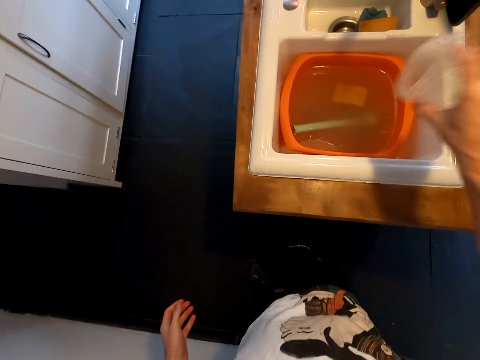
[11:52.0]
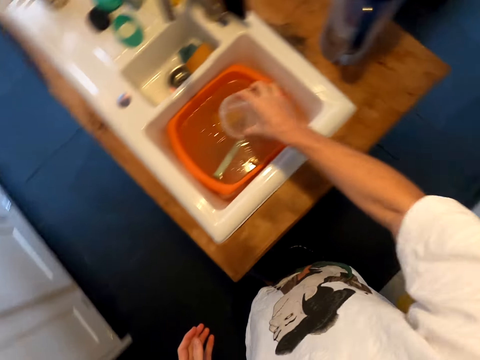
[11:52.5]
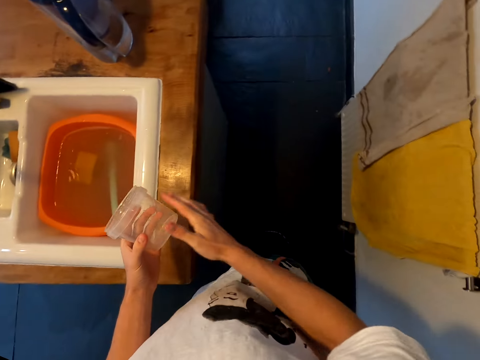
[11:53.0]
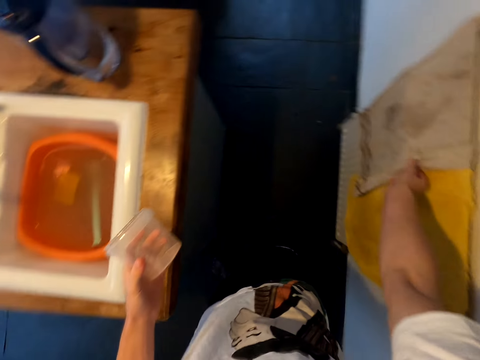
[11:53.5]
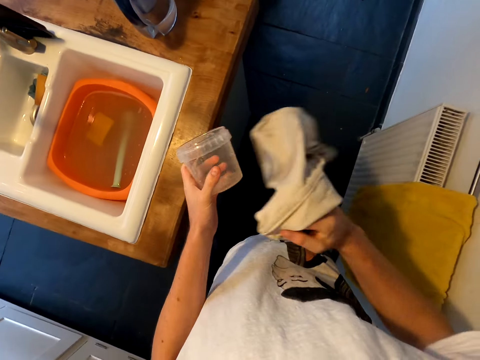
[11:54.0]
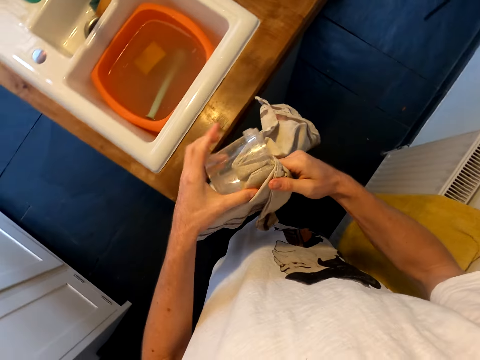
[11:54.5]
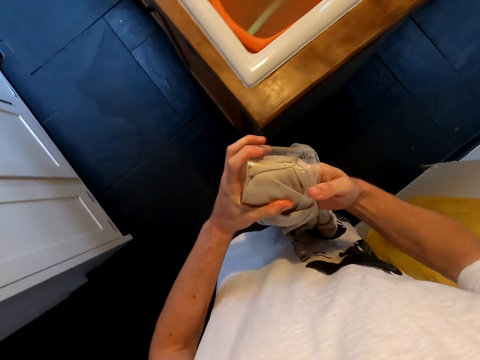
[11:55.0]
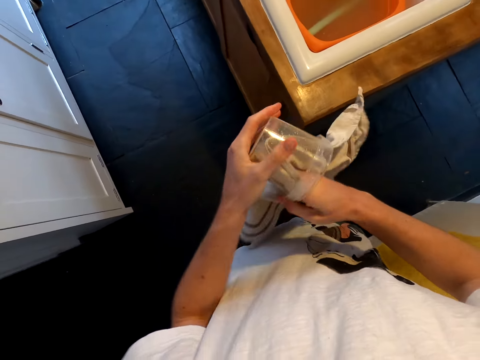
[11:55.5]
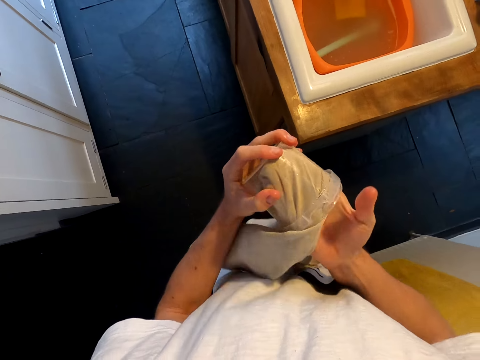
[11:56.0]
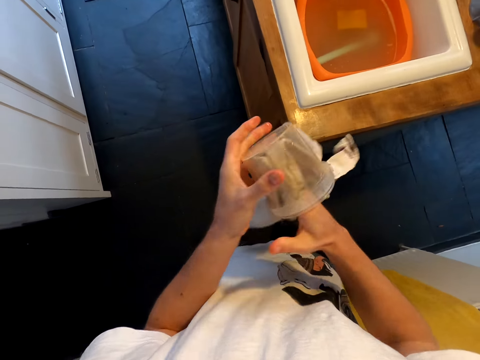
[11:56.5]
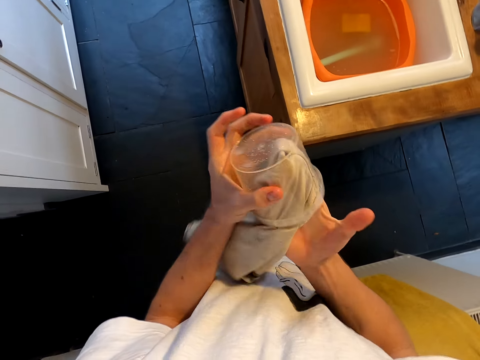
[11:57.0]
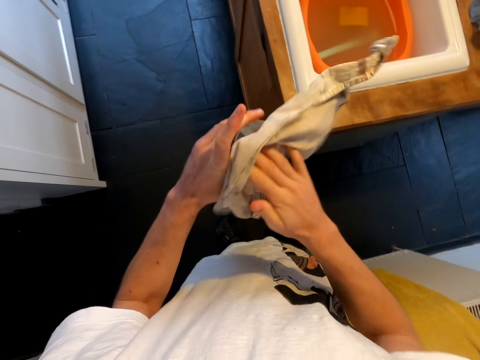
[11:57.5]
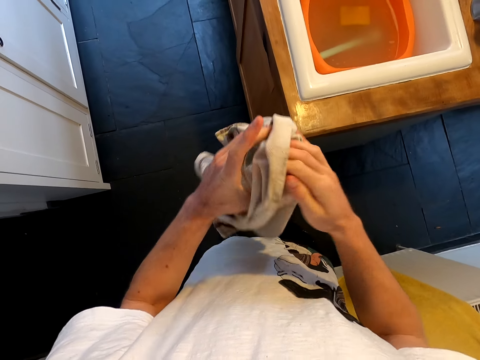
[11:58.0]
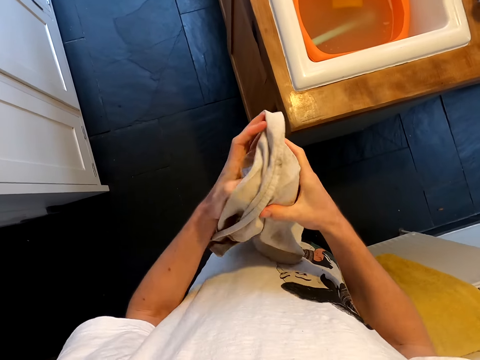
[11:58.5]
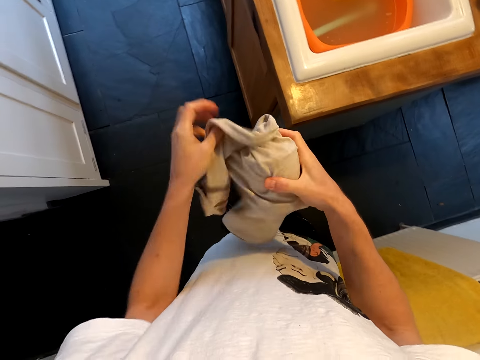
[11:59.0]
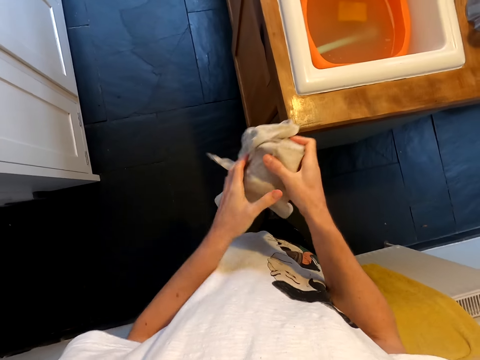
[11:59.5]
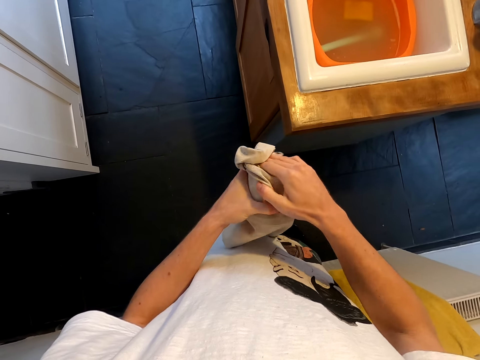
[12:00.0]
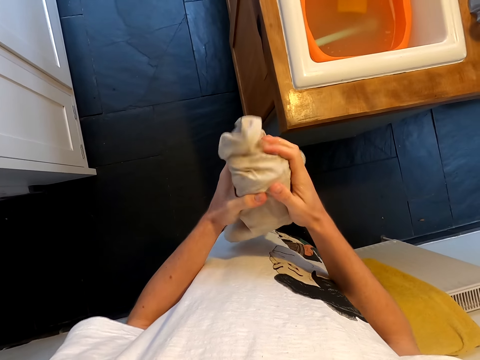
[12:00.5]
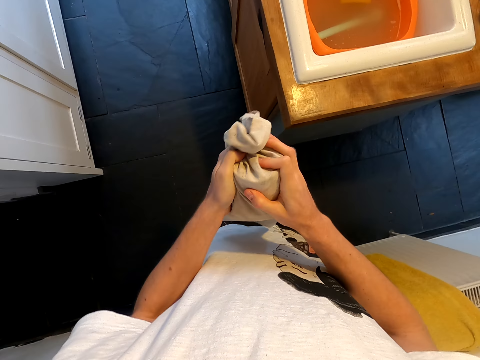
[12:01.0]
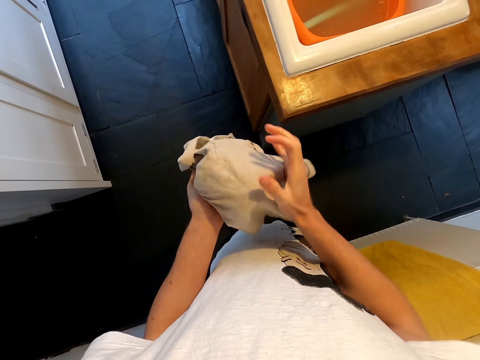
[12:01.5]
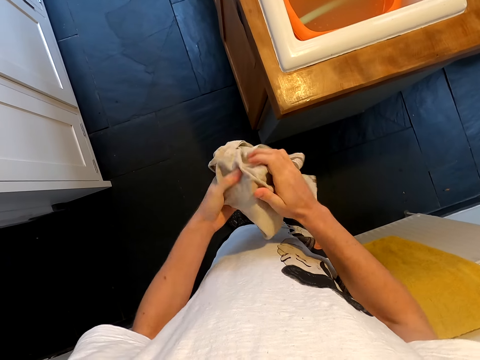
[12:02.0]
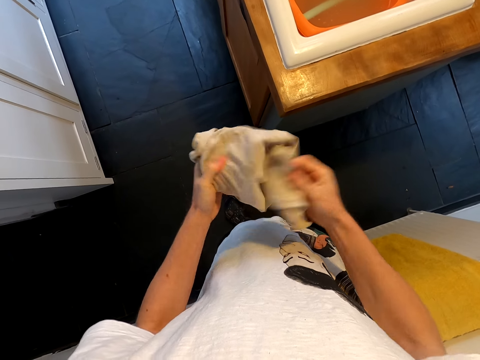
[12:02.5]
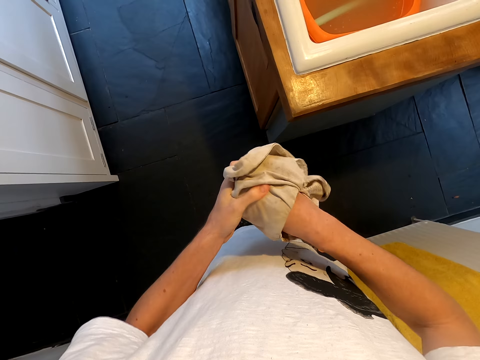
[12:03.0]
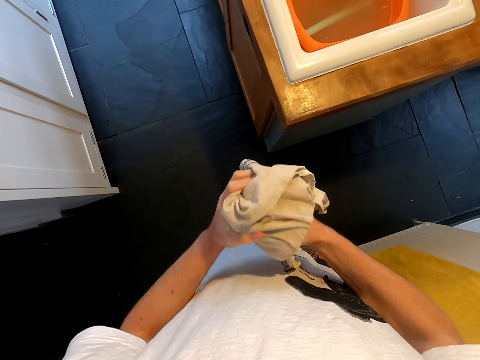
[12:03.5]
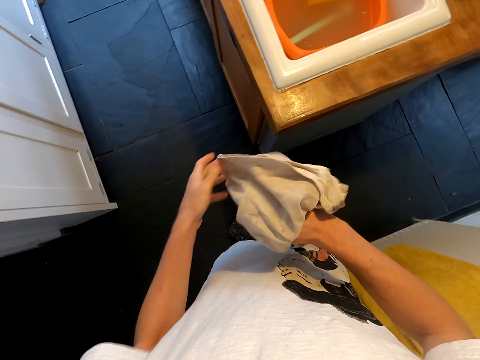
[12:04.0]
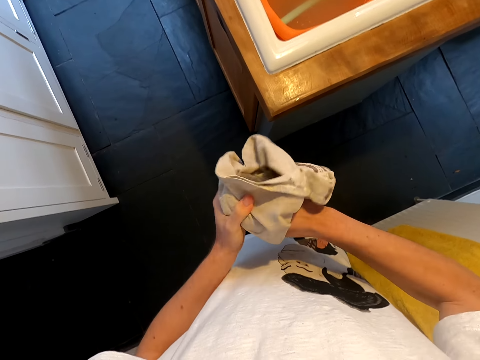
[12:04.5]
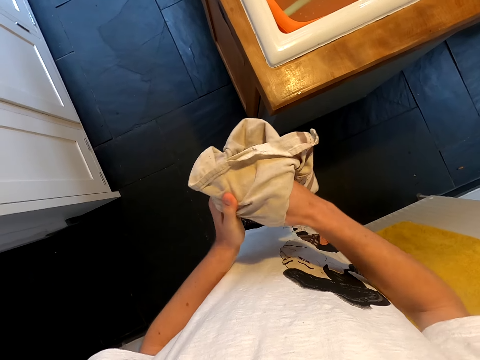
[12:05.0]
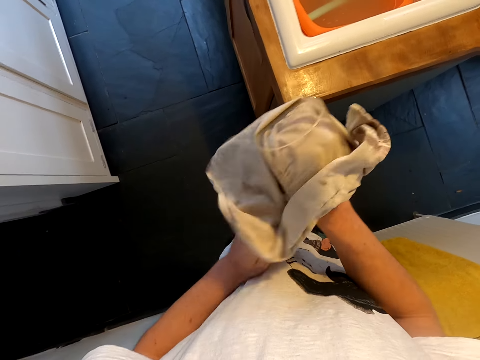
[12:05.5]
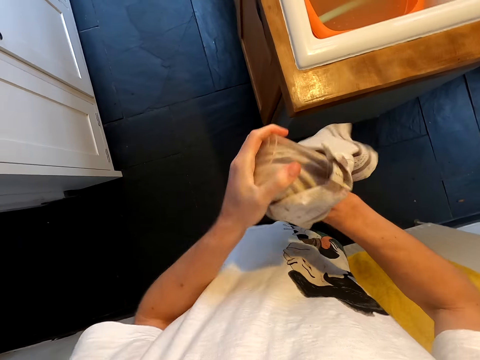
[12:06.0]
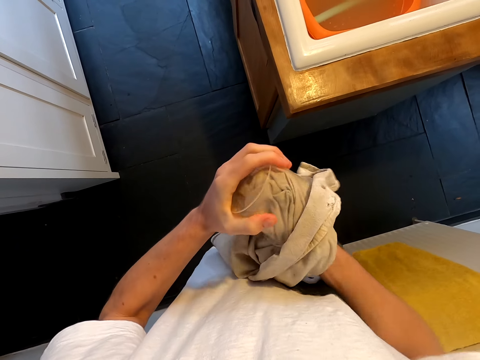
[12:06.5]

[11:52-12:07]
The camera wearer drains water from the tin. They hold the tin with the left hand. They take the kitchen towel. They dry the tin with the towel.

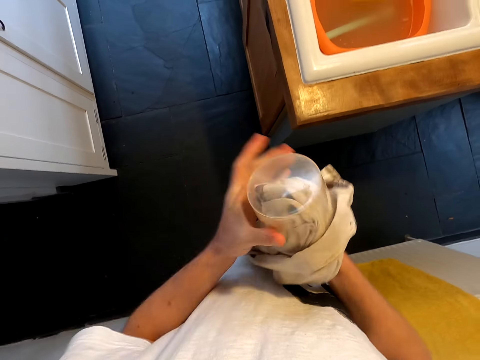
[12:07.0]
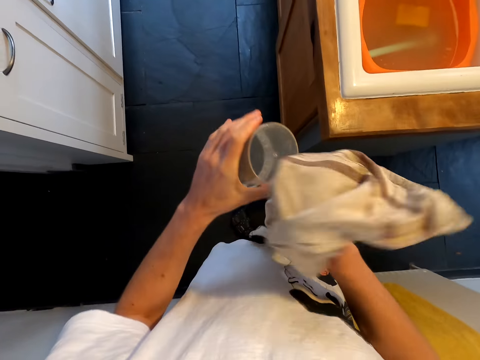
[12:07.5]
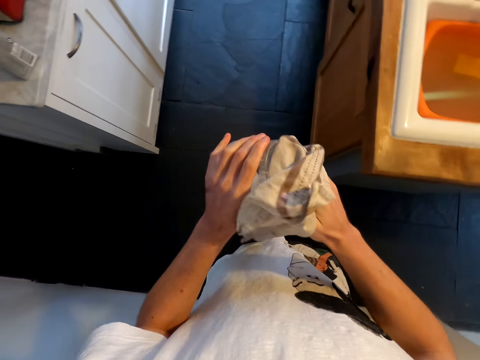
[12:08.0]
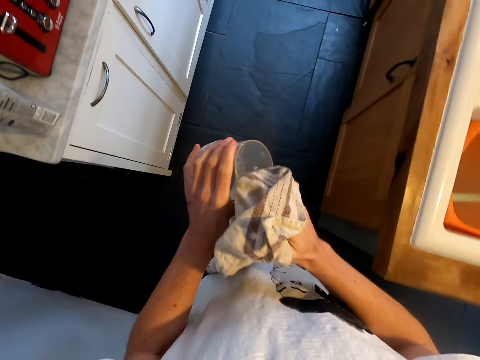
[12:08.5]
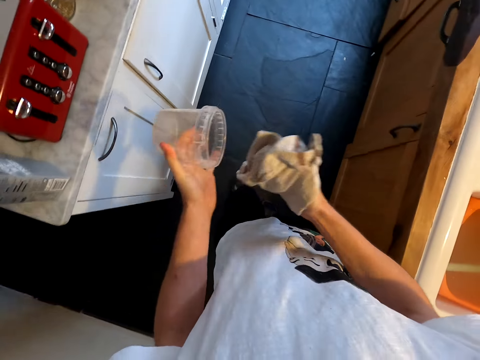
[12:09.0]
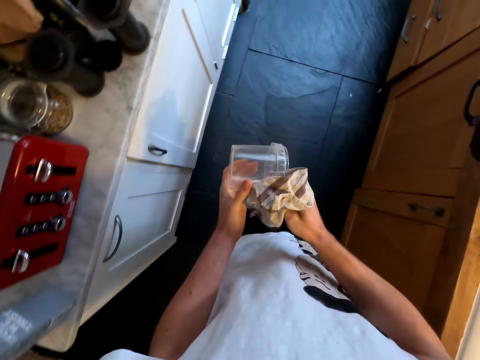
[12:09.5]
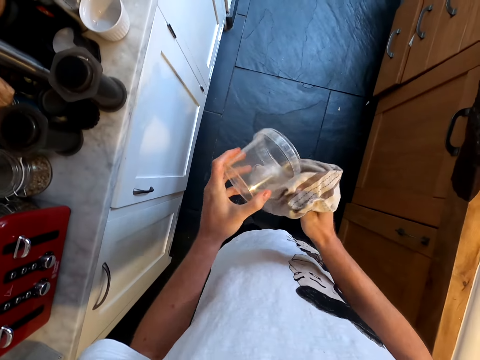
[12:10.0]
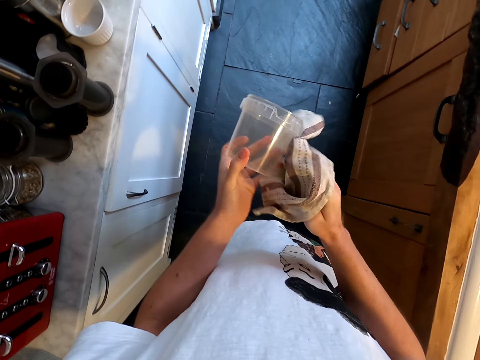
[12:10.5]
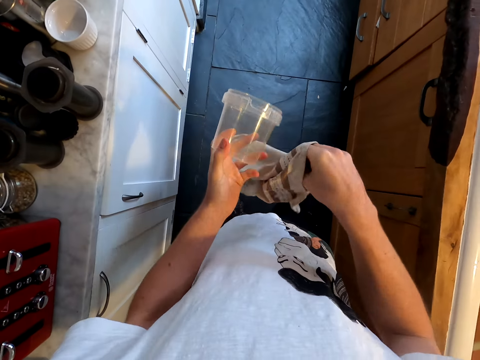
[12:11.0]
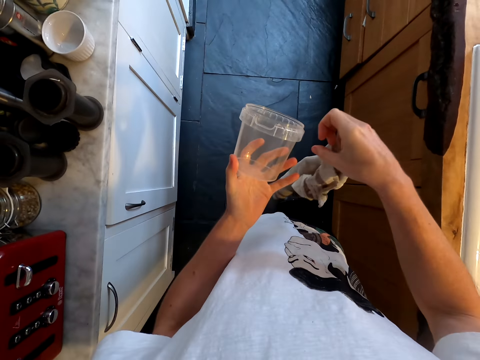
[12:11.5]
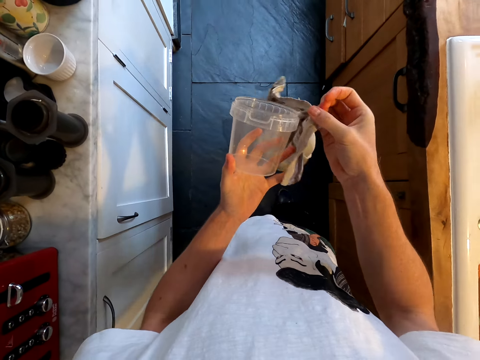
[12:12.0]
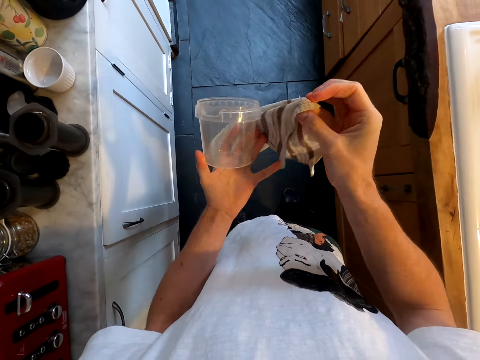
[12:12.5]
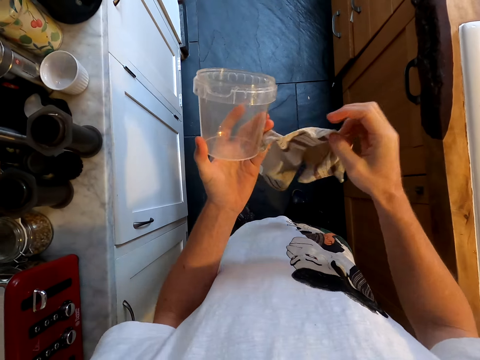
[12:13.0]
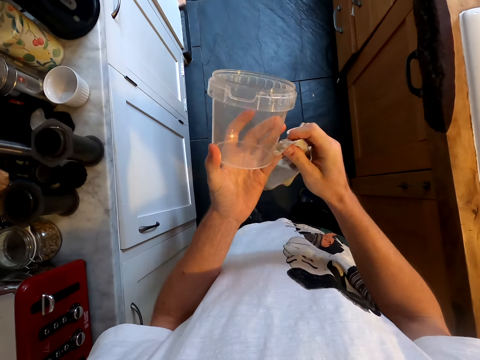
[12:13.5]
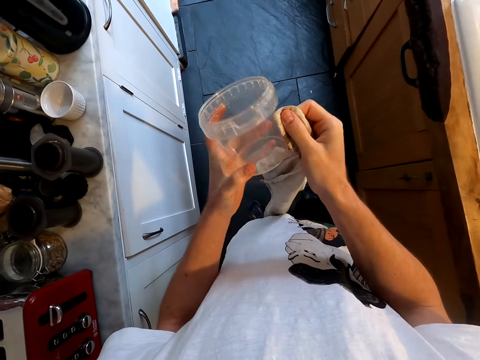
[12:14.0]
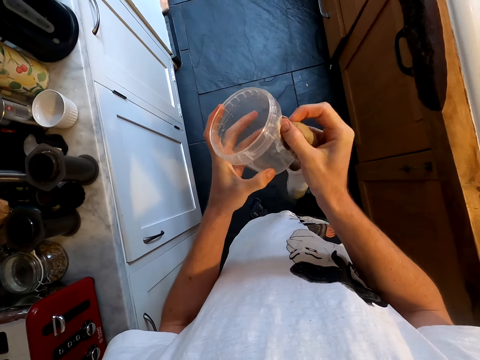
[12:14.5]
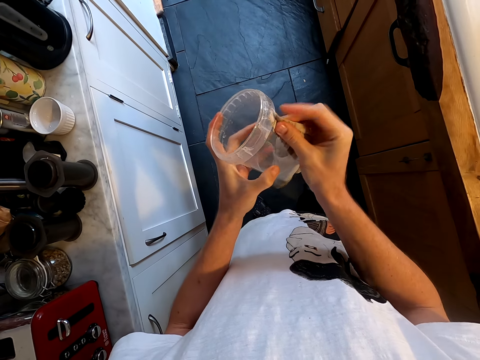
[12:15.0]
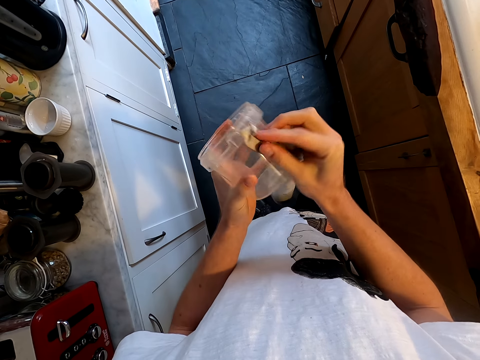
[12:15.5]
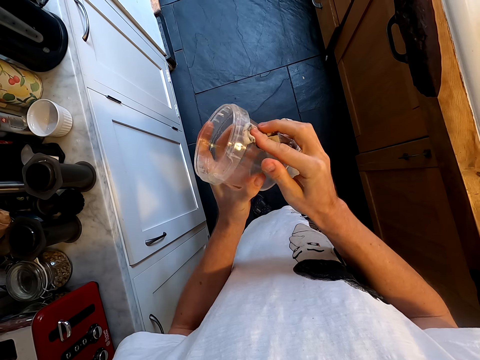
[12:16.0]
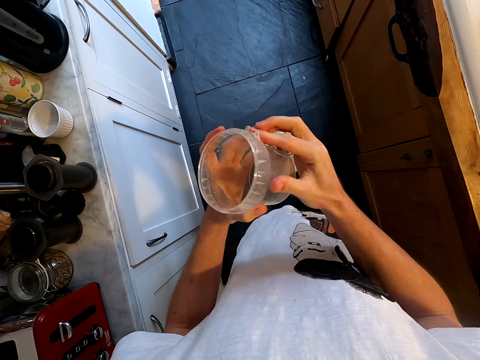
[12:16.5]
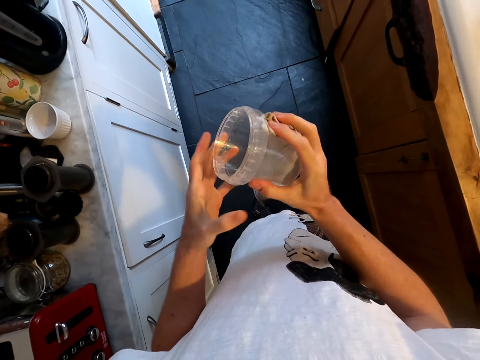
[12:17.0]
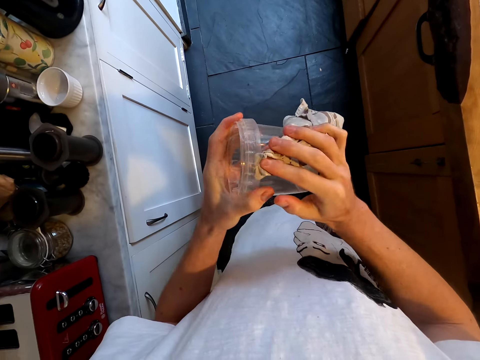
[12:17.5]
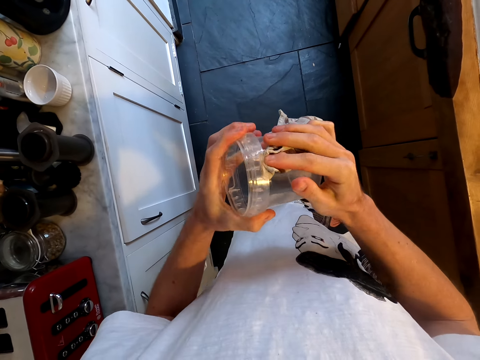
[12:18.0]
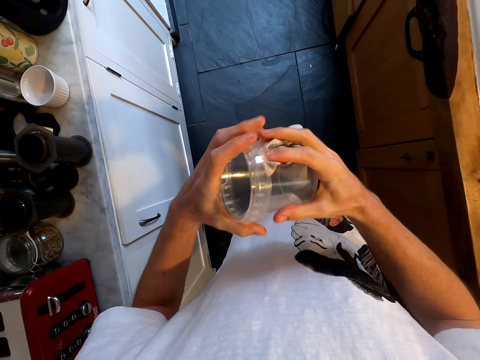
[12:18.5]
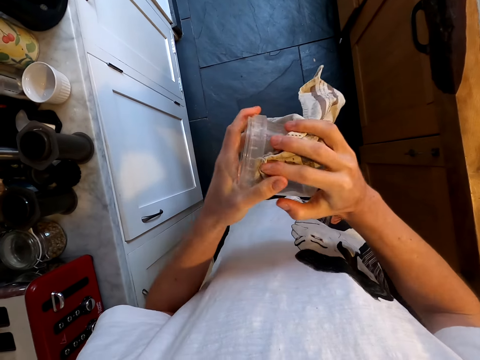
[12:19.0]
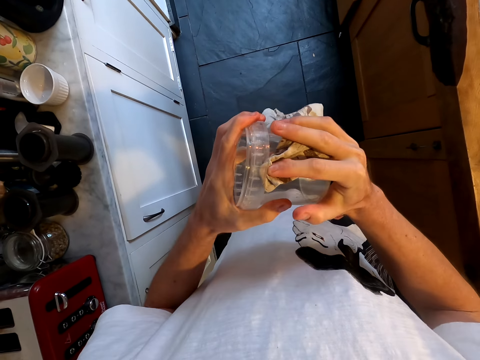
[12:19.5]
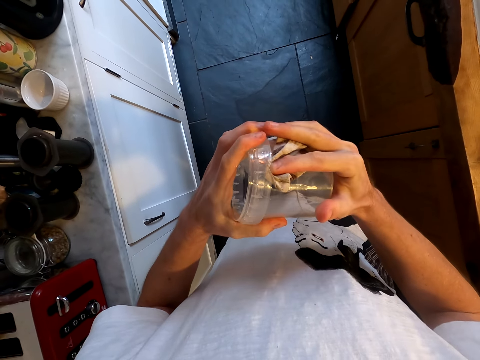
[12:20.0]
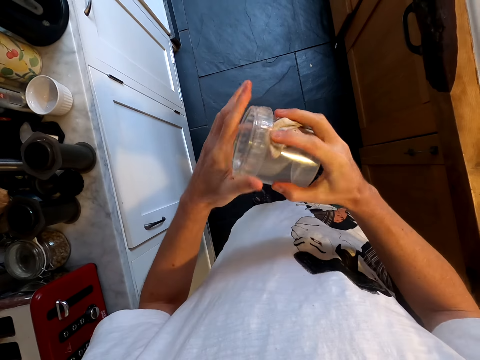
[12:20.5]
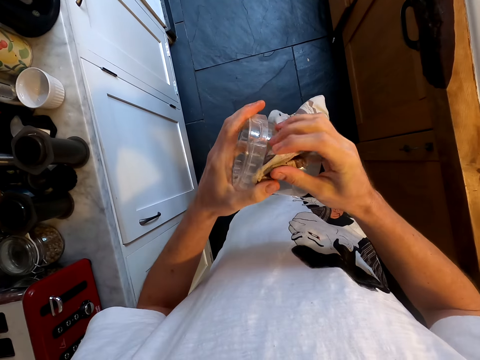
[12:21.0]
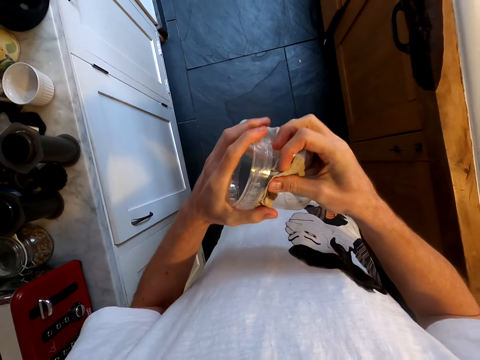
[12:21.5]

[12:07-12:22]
The camera wearer walks around. They wipe the tin. They stretch the kitchen towel. They wipe the tin.
